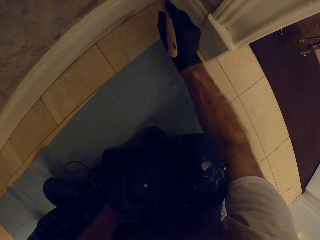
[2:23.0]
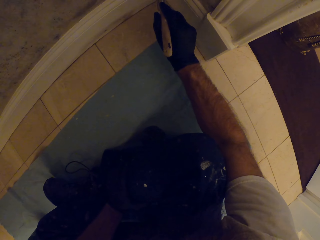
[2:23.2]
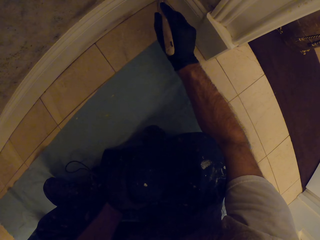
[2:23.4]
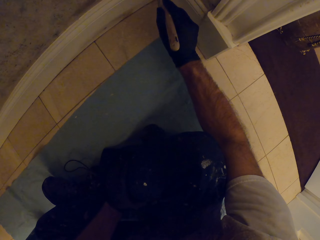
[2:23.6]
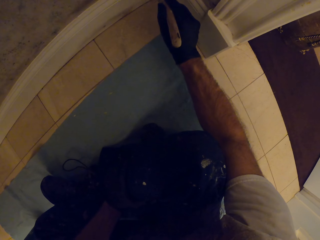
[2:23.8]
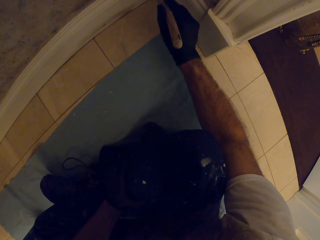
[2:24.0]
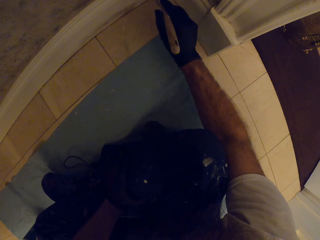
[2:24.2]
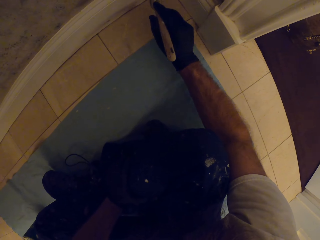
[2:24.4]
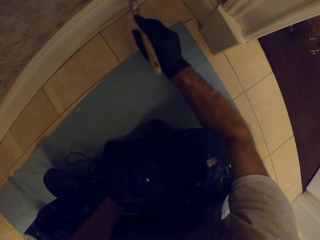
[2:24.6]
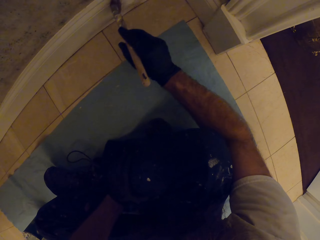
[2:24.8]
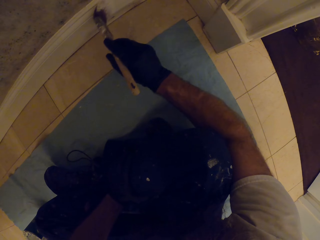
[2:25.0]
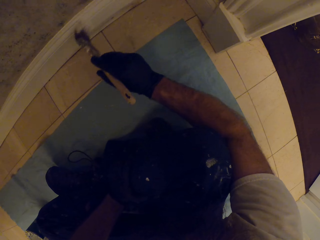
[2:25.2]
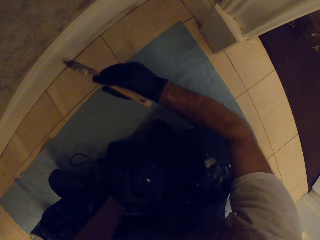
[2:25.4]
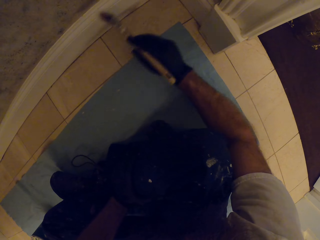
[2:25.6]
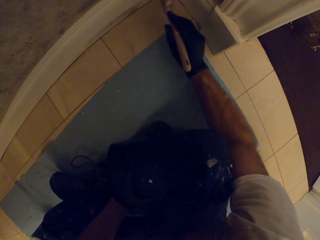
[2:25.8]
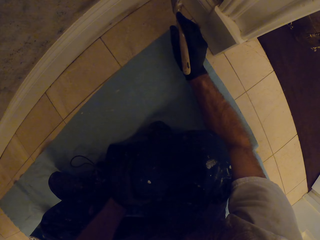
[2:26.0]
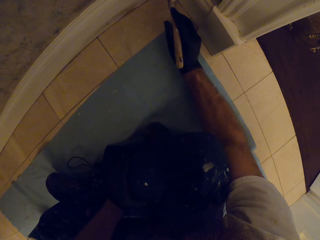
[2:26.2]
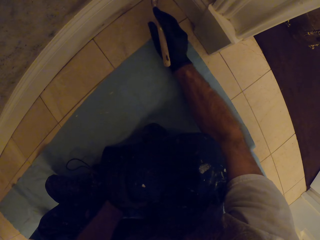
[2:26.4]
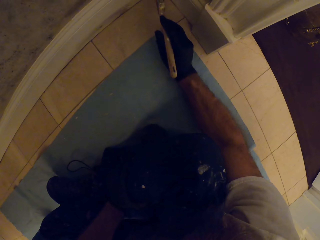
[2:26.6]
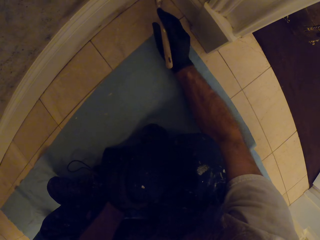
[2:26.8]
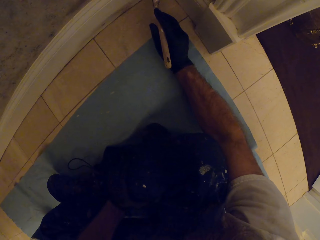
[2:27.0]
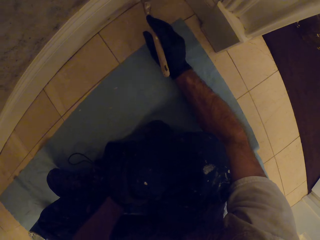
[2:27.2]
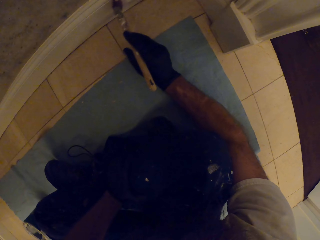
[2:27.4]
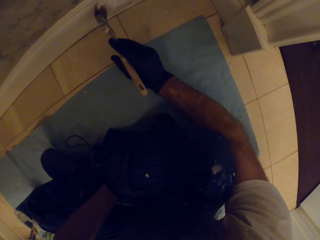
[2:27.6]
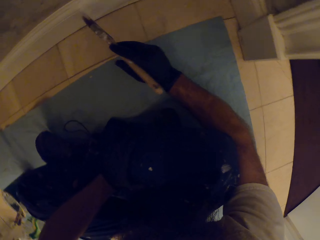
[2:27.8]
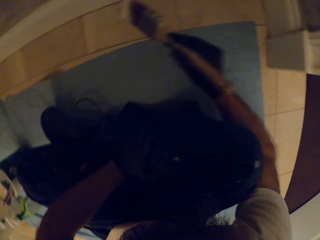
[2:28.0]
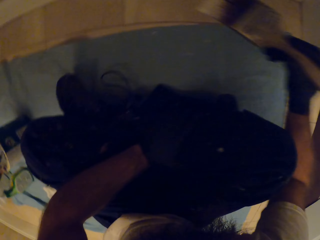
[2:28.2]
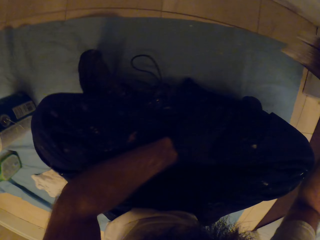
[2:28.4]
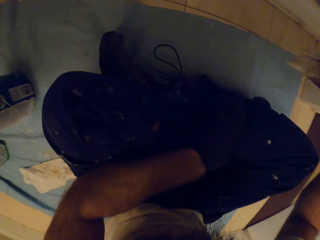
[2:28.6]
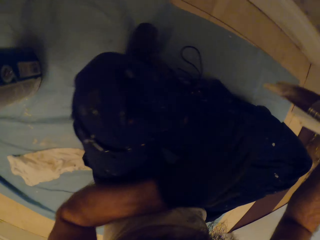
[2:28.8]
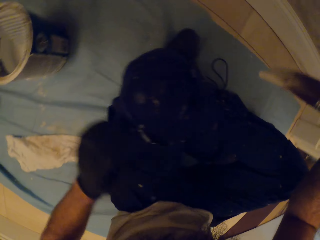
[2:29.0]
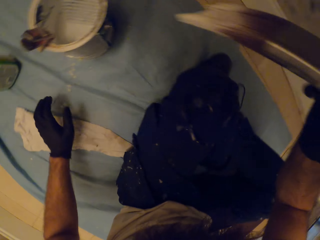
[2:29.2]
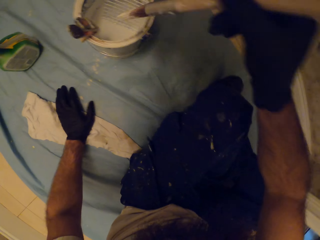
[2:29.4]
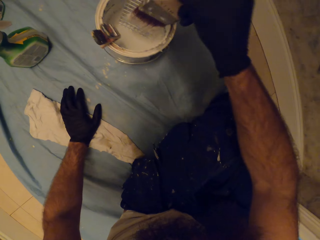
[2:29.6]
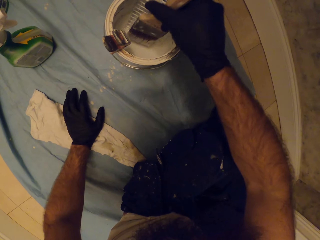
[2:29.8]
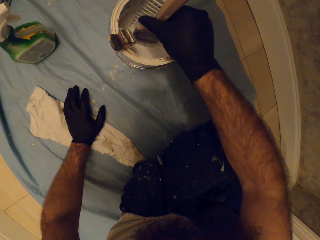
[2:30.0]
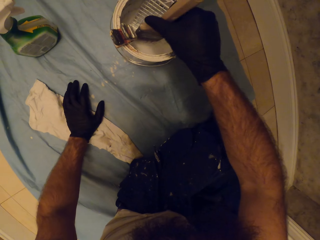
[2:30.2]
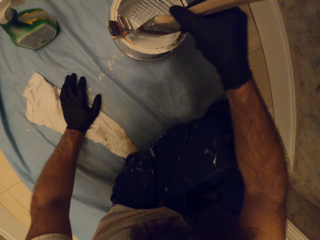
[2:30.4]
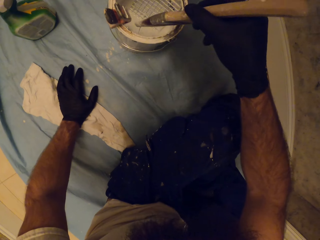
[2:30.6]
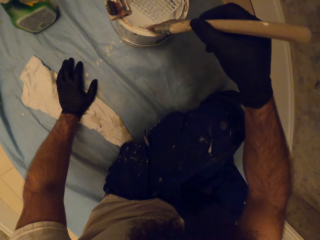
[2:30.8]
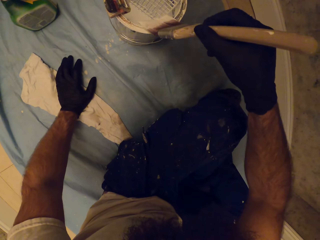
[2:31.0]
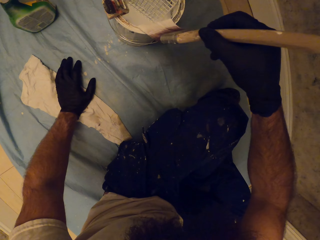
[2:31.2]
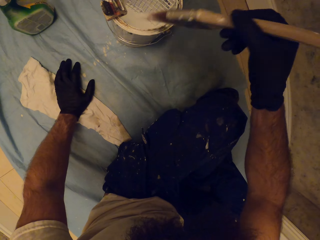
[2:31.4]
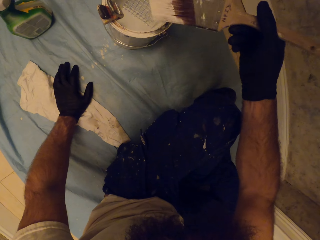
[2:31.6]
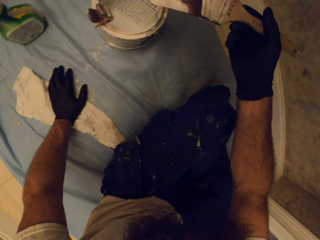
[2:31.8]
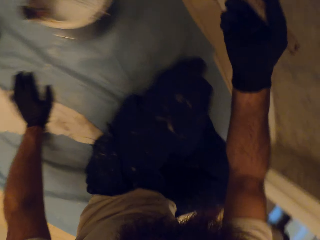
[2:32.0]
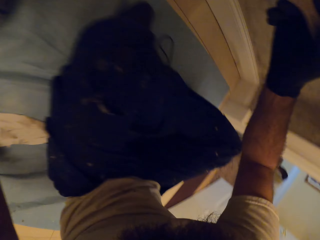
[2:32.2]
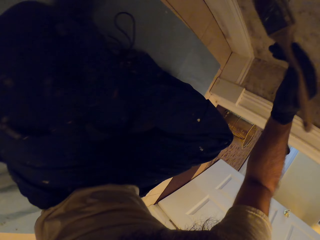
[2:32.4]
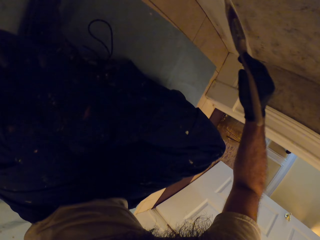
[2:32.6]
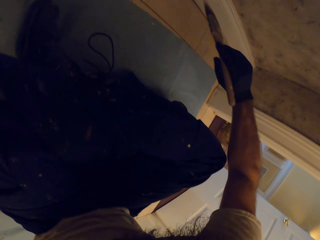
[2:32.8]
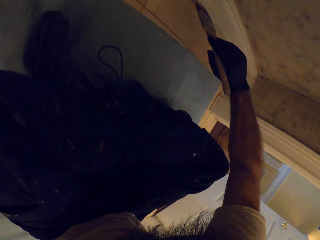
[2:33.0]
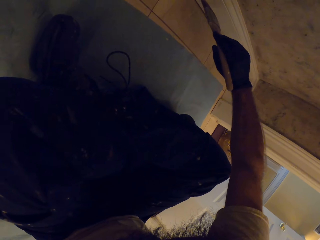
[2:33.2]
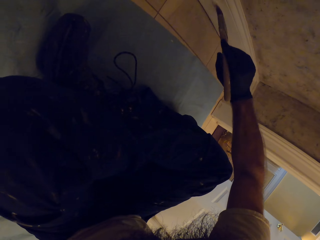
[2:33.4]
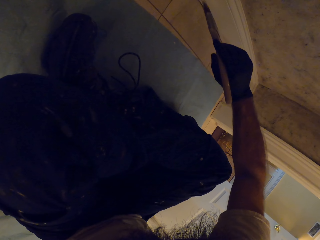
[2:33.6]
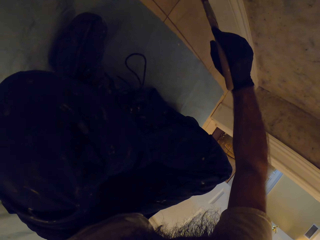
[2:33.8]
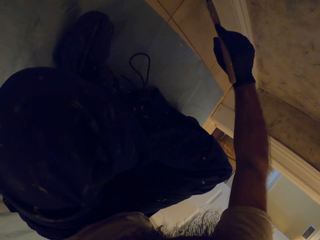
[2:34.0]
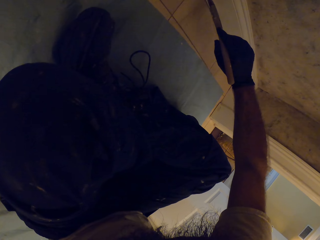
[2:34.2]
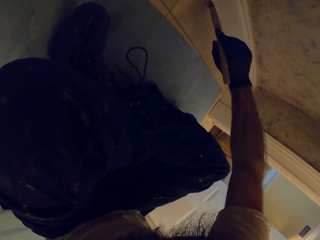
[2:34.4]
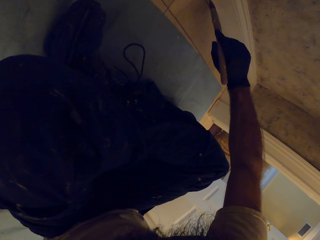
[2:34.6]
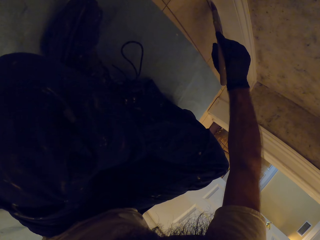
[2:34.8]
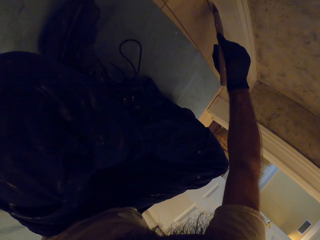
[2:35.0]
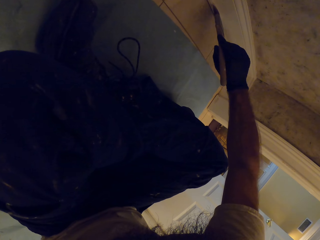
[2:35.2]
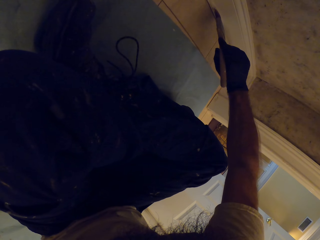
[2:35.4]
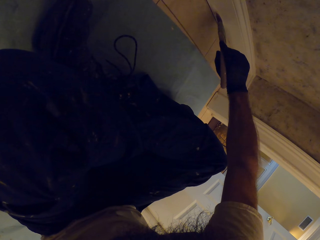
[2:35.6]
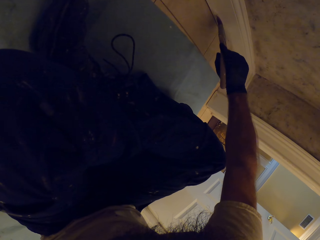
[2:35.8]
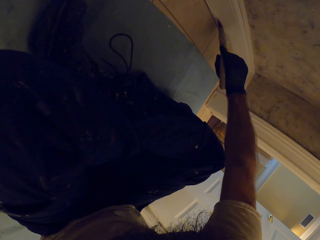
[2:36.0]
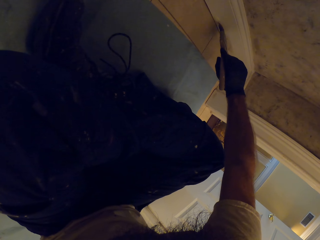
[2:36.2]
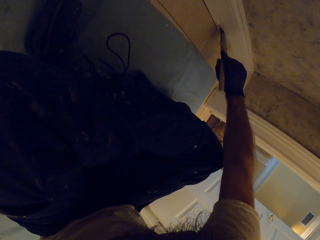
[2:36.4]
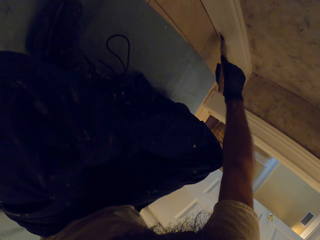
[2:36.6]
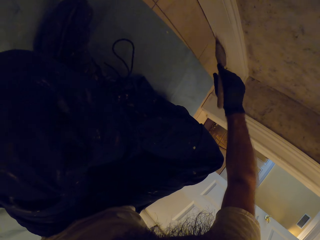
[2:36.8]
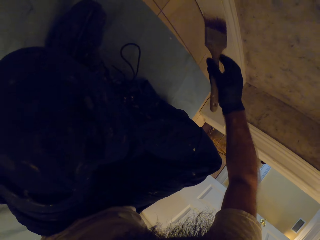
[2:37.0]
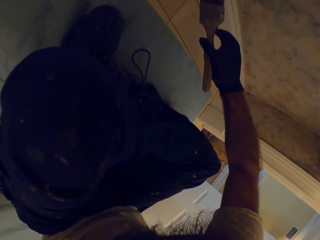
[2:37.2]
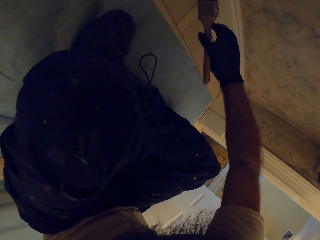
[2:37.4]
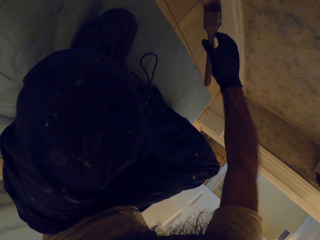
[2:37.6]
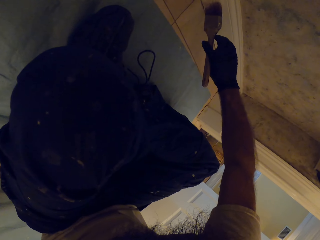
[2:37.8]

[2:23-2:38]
The camera wearer dips the paint brush in the paint can on the floor with his right hand. He wipes the paint brush on the paint can on the floor with his right hand. He paints the wall with the paint brush in his right hand.

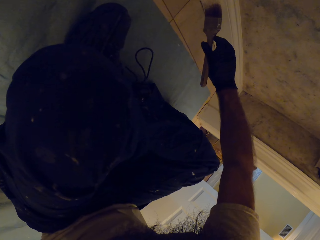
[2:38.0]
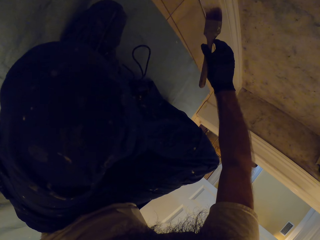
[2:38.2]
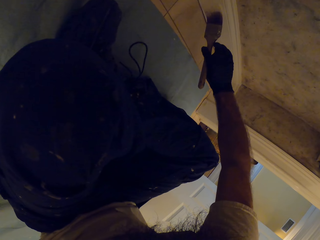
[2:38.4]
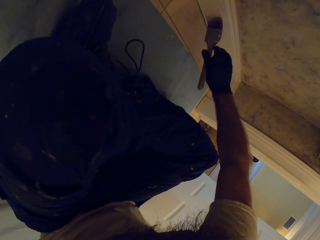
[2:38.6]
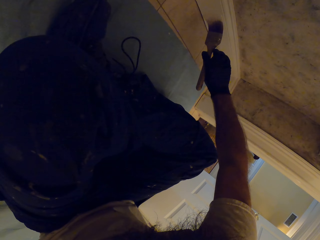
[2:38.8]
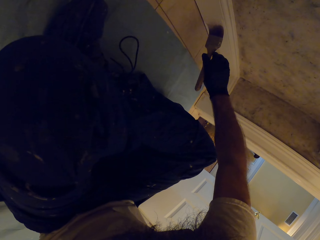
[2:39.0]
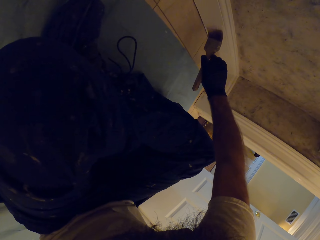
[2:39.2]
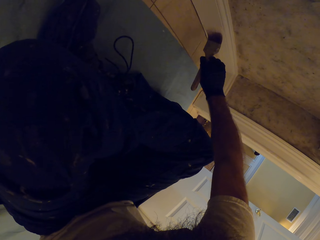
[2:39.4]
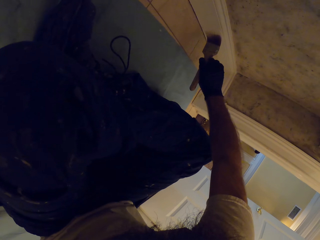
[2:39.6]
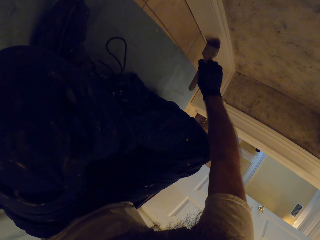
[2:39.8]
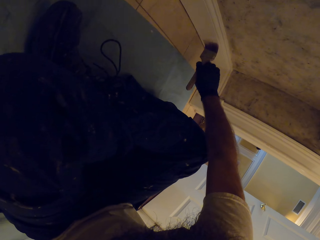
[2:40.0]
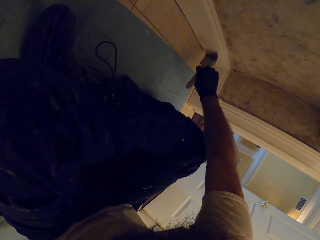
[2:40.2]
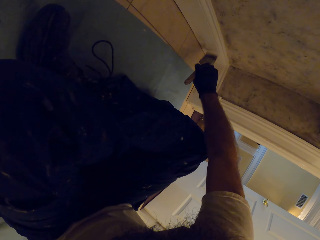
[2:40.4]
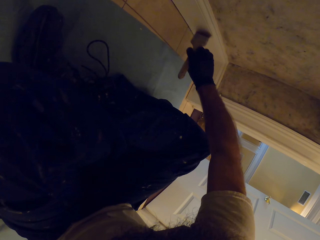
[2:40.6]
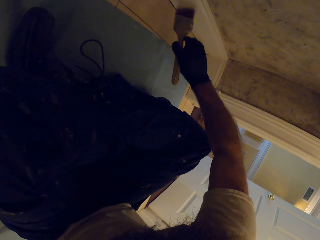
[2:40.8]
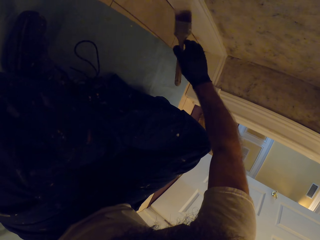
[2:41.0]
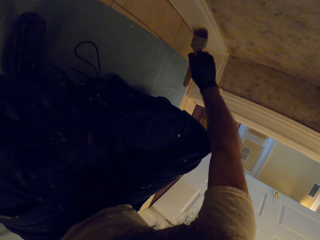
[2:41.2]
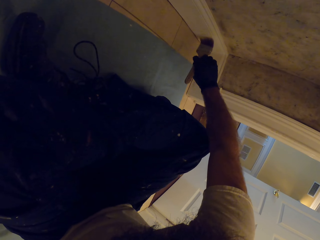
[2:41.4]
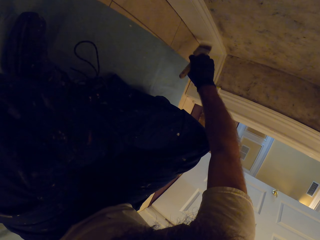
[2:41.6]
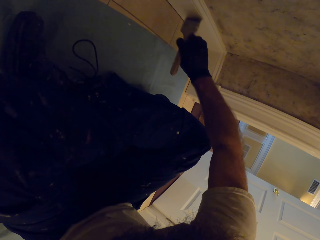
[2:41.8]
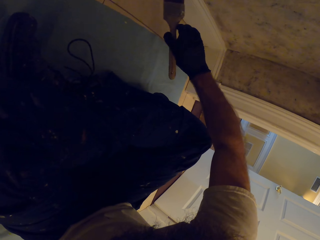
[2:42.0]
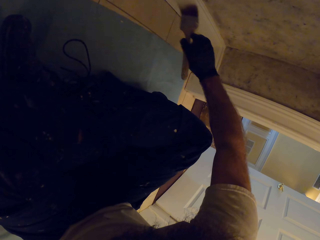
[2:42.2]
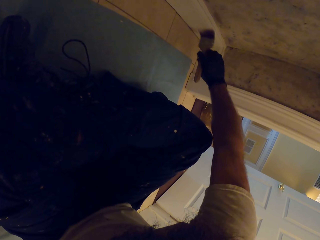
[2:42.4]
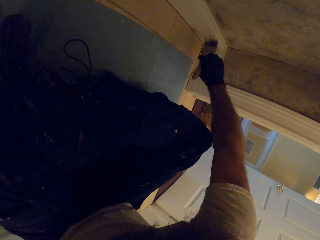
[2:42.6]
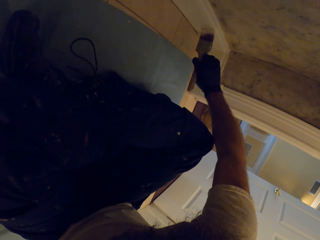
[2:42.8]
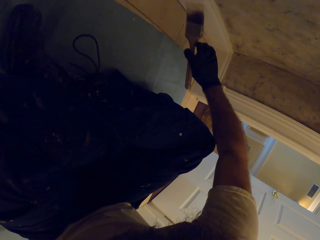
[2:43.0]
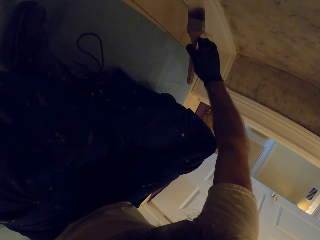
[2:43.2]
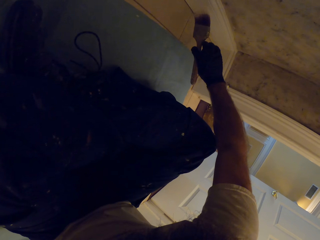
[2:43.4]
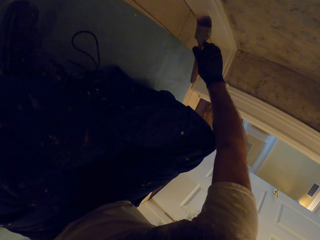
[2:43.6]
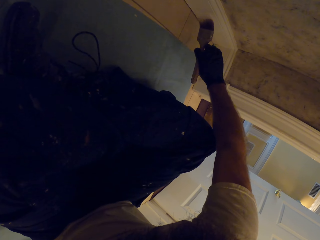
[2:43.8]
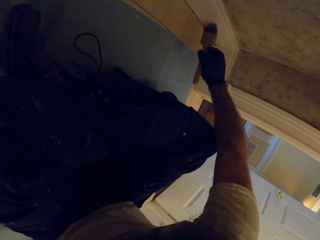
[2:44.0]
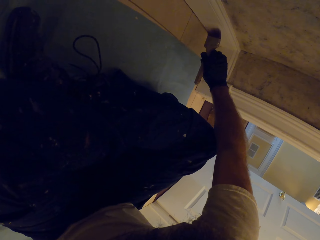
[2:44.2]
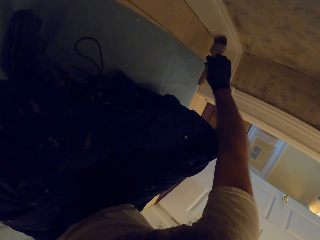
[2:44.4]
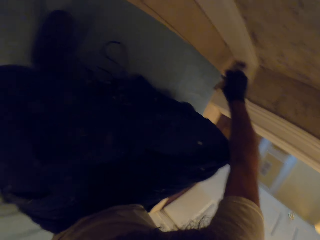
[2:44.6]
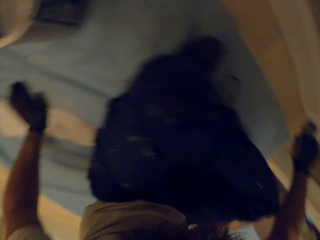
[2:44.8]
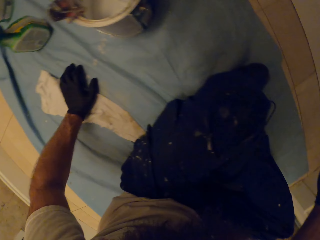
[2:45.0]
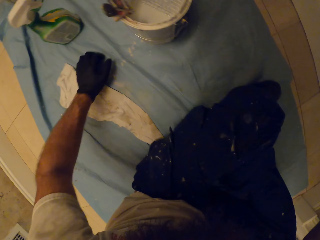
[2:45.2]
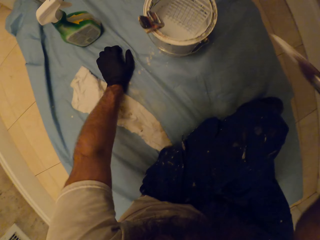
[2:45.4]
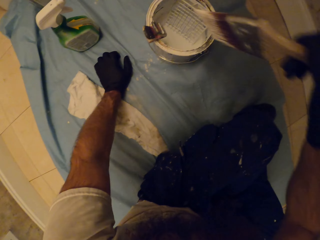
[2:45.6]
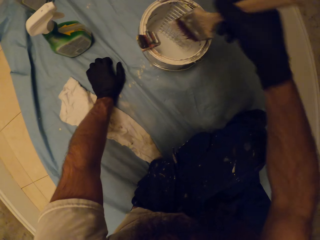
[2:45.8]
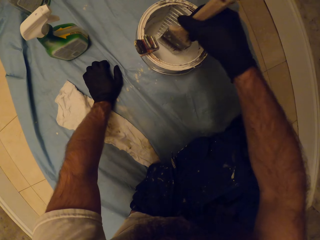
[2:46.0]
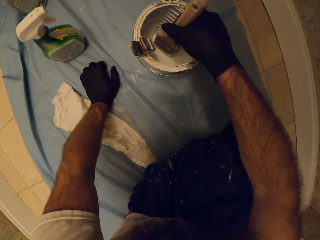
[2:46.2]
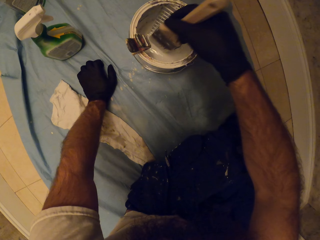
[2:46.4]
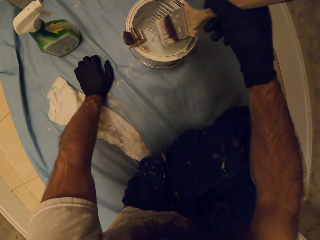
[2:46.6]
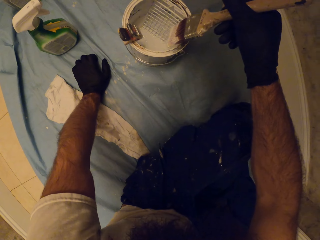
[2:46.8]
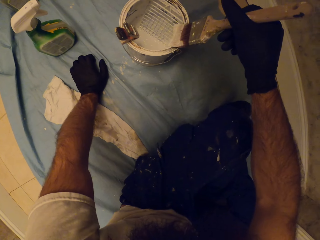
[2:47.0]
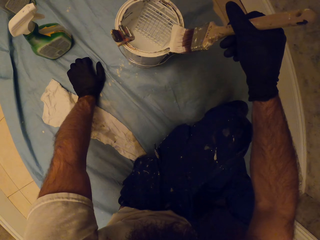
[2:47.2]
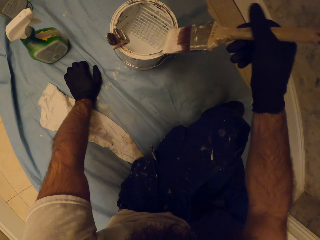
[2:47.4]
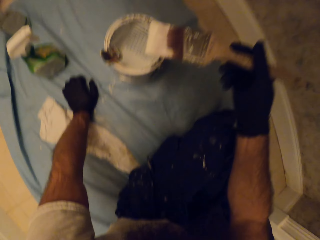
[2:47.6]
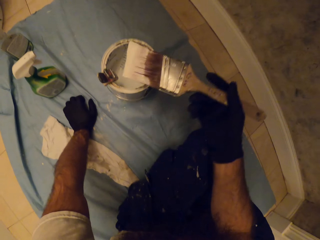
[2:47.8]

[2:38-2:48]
The camera wearer dips the paint brush in the paint can on the floor with his right hand. He wipes the paint brush on the paint can on the floor with his right hand.
